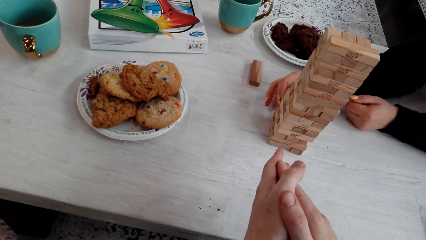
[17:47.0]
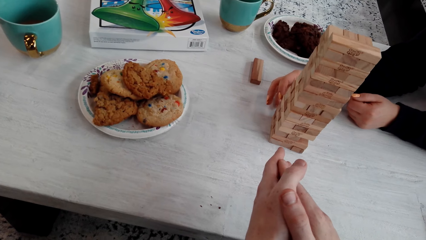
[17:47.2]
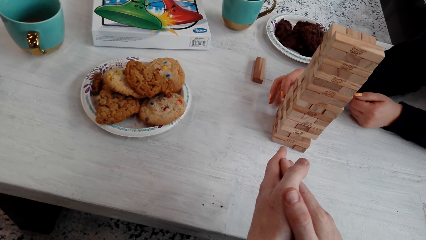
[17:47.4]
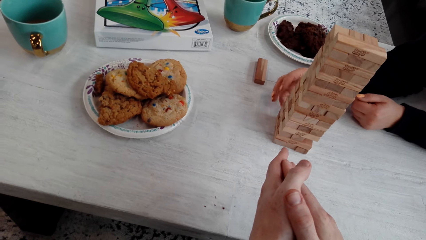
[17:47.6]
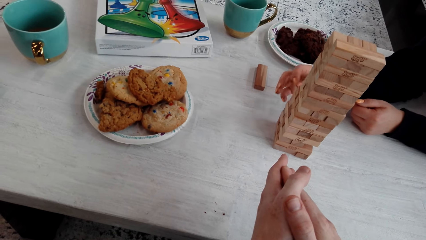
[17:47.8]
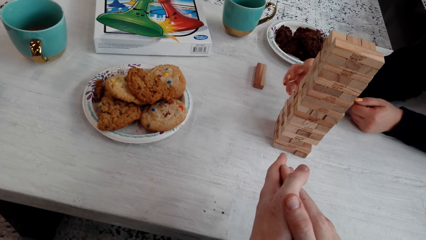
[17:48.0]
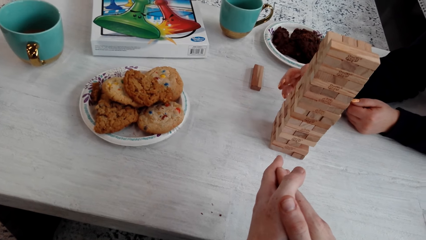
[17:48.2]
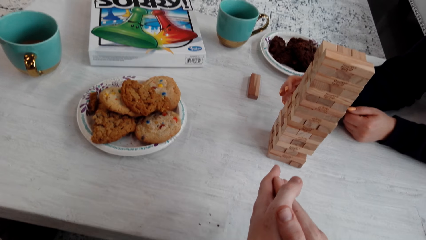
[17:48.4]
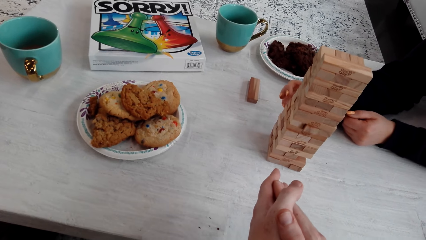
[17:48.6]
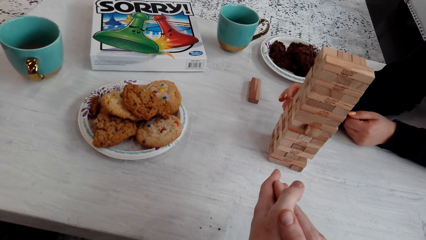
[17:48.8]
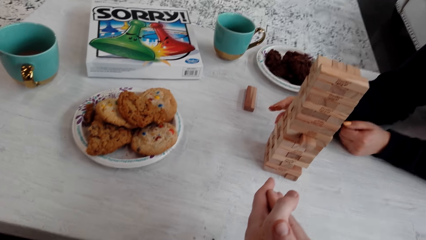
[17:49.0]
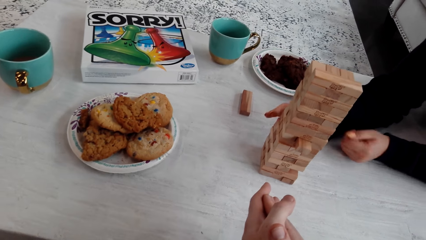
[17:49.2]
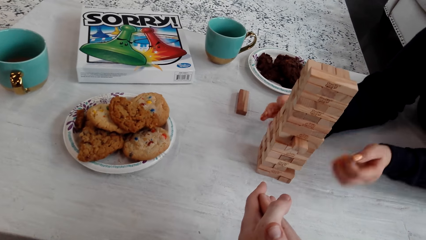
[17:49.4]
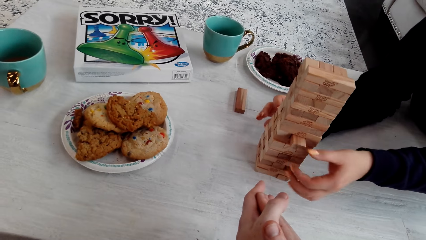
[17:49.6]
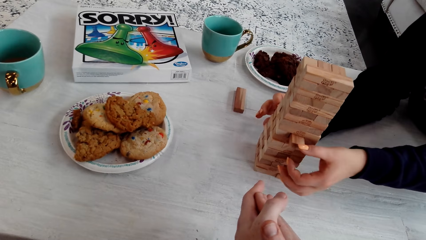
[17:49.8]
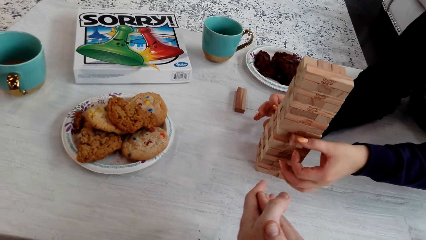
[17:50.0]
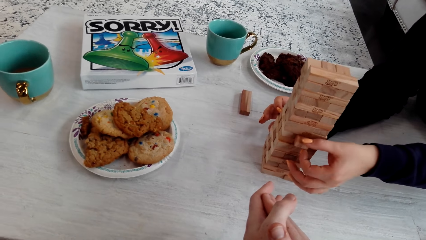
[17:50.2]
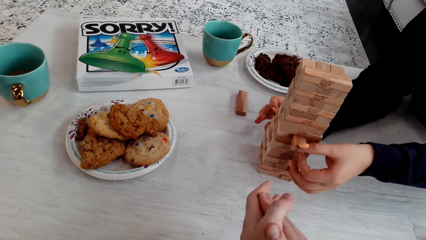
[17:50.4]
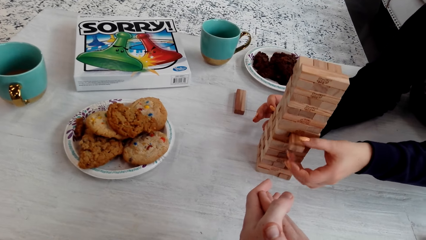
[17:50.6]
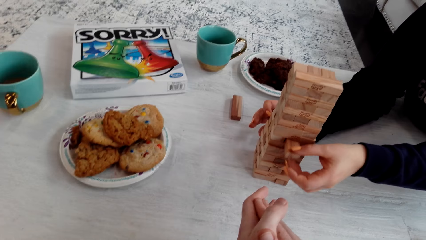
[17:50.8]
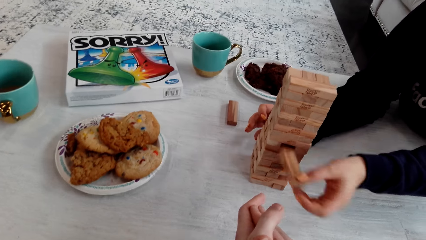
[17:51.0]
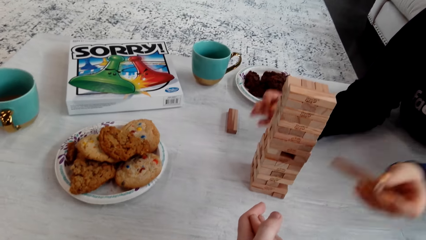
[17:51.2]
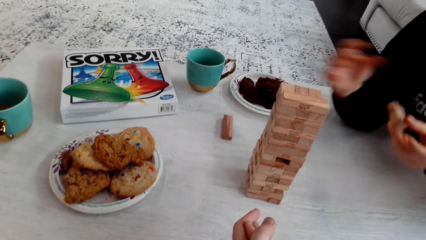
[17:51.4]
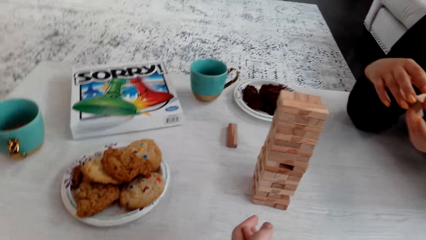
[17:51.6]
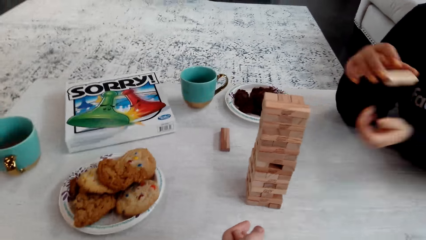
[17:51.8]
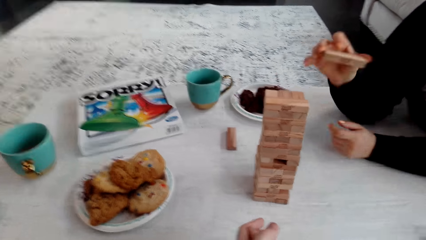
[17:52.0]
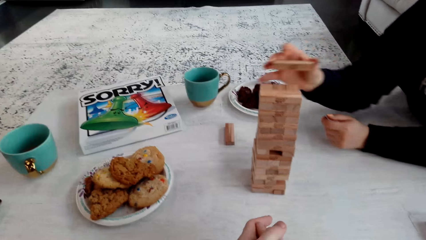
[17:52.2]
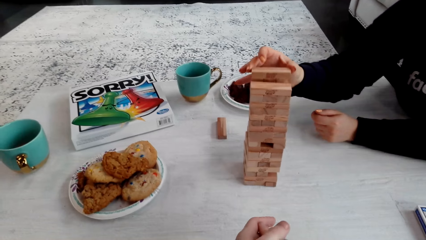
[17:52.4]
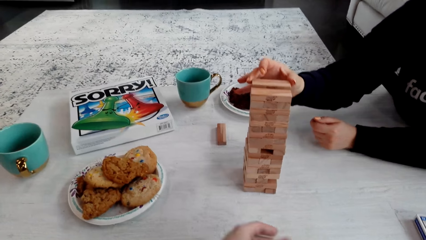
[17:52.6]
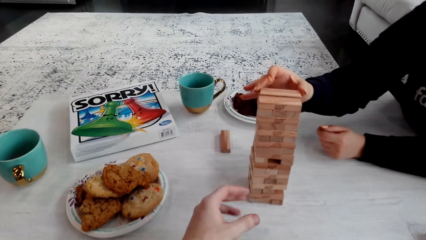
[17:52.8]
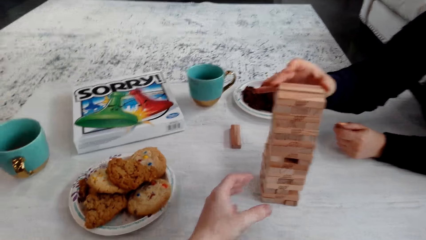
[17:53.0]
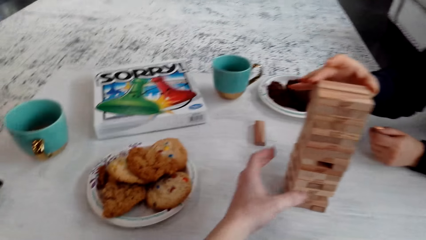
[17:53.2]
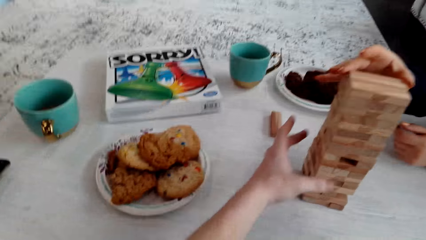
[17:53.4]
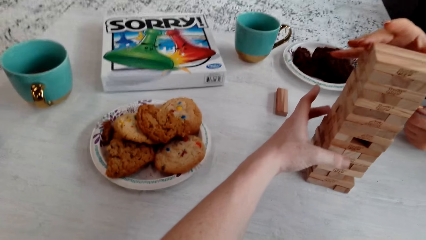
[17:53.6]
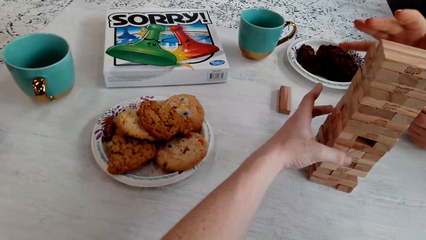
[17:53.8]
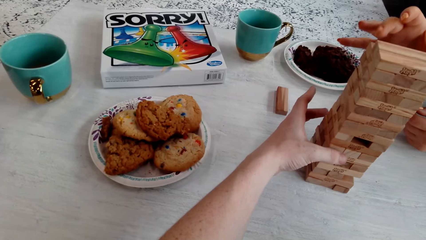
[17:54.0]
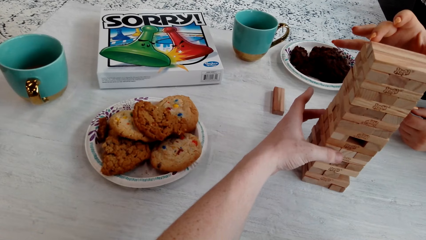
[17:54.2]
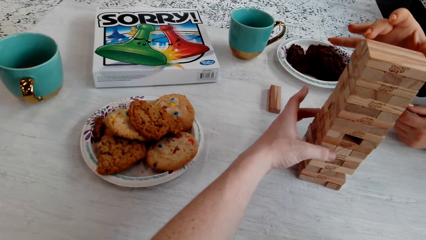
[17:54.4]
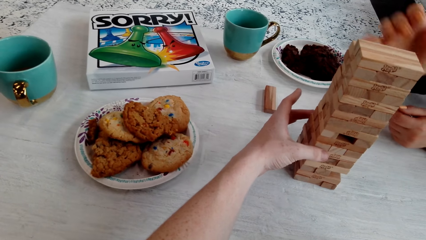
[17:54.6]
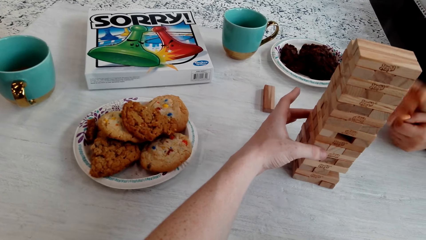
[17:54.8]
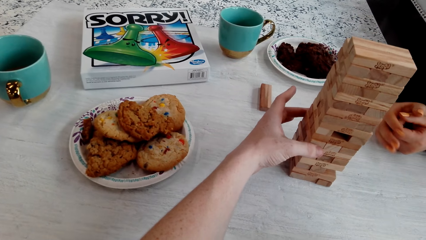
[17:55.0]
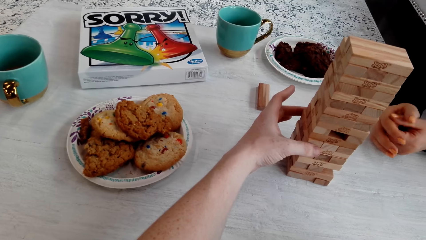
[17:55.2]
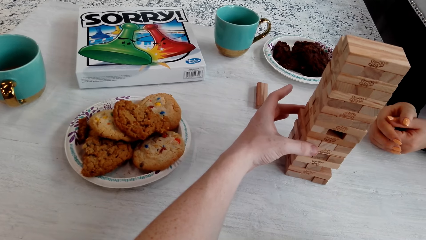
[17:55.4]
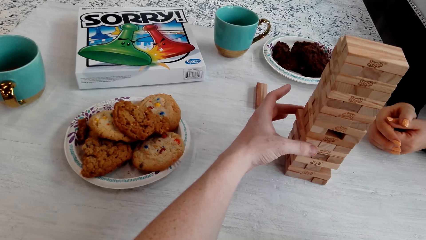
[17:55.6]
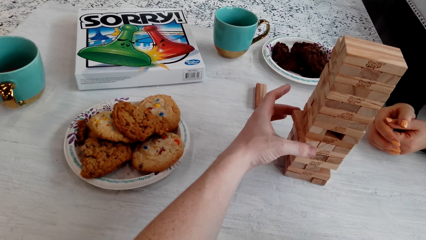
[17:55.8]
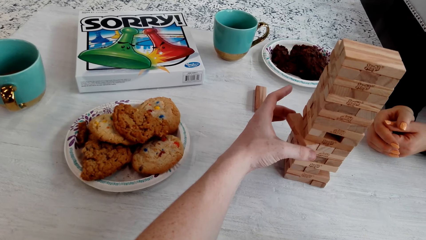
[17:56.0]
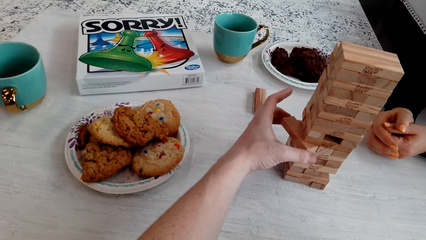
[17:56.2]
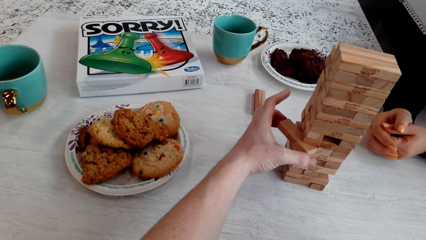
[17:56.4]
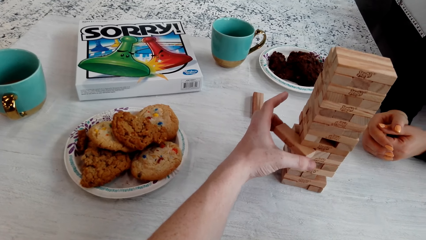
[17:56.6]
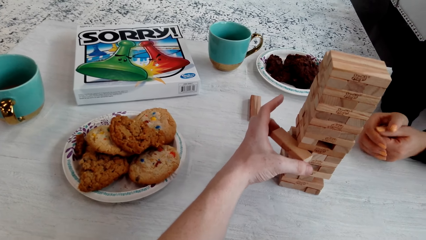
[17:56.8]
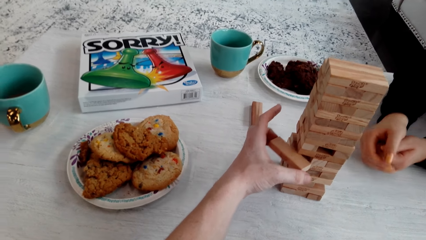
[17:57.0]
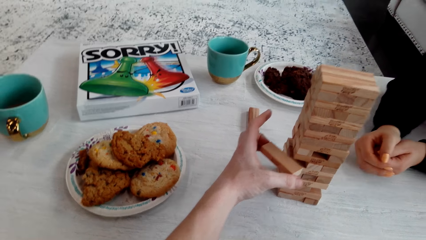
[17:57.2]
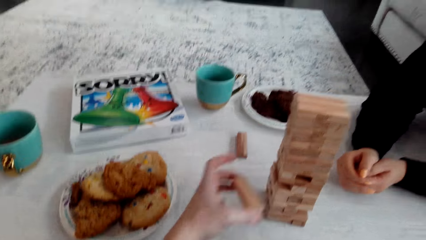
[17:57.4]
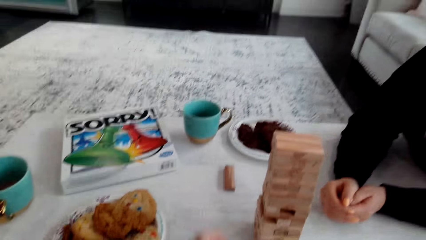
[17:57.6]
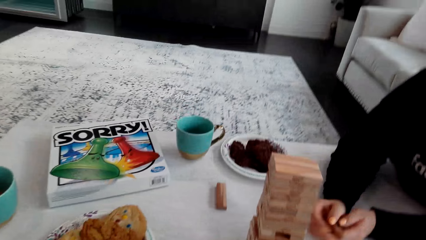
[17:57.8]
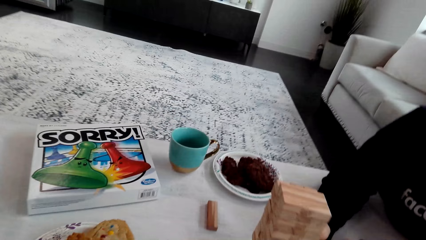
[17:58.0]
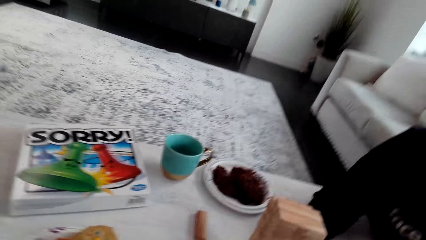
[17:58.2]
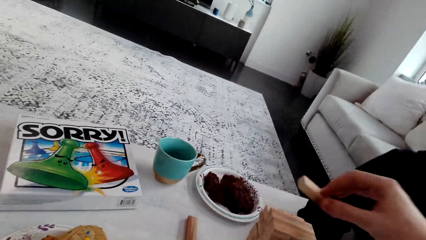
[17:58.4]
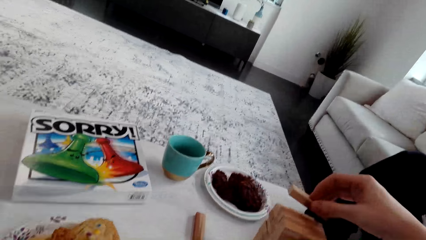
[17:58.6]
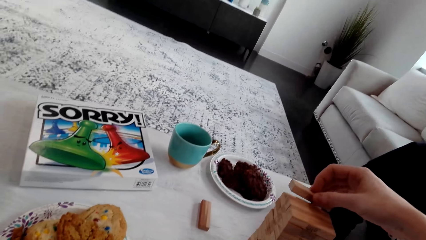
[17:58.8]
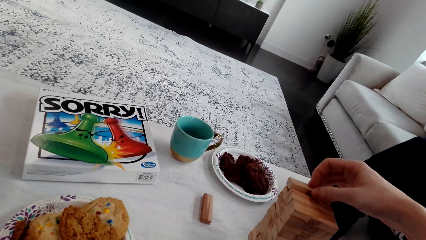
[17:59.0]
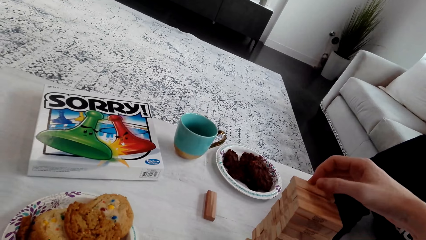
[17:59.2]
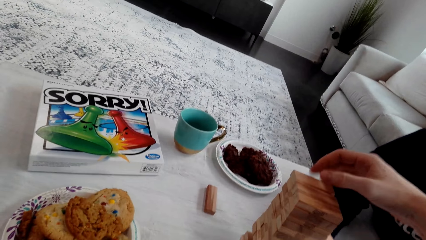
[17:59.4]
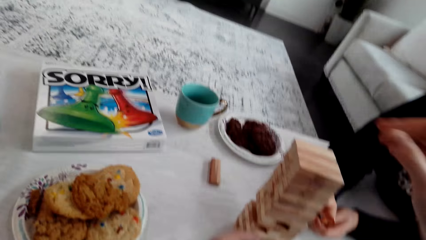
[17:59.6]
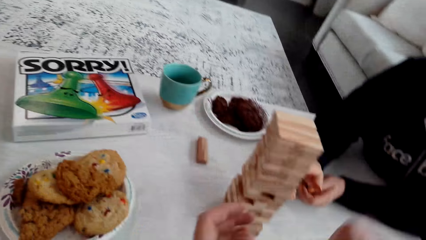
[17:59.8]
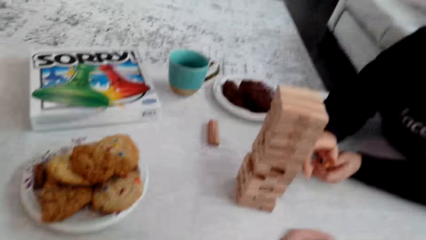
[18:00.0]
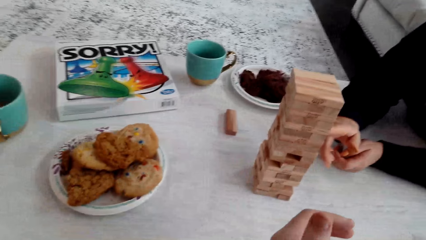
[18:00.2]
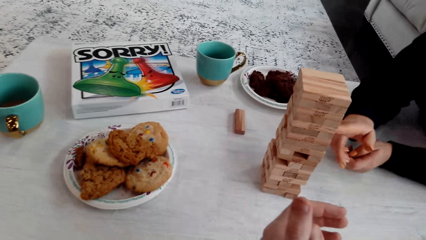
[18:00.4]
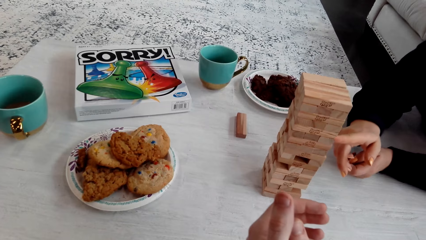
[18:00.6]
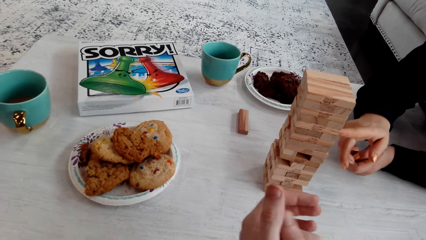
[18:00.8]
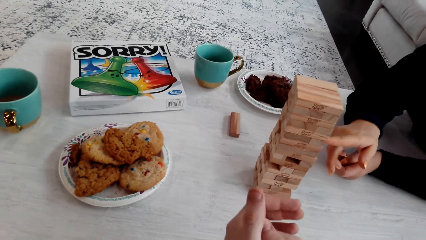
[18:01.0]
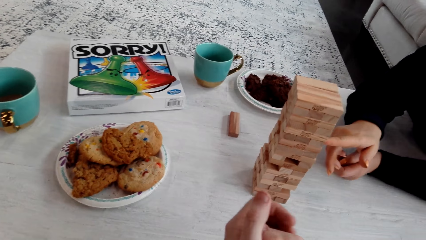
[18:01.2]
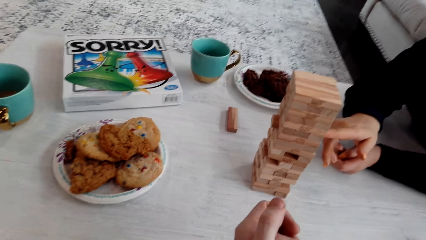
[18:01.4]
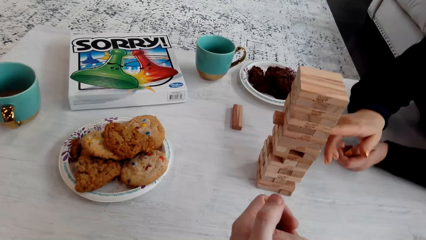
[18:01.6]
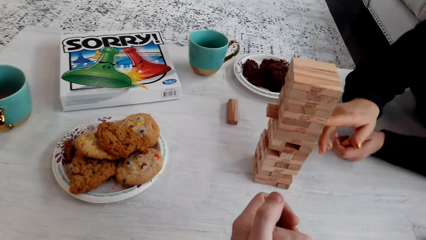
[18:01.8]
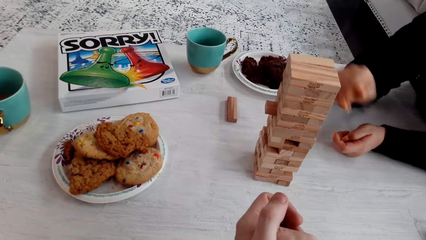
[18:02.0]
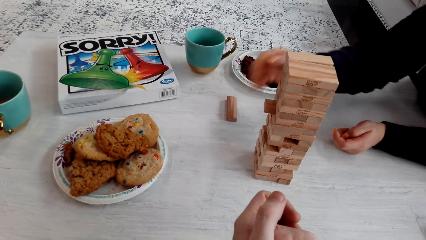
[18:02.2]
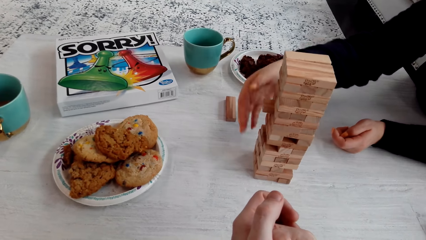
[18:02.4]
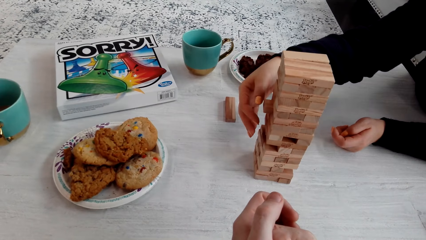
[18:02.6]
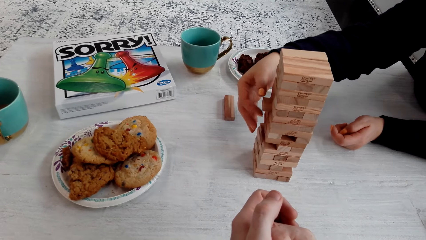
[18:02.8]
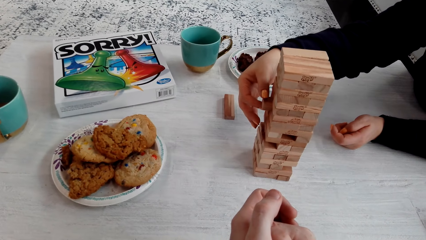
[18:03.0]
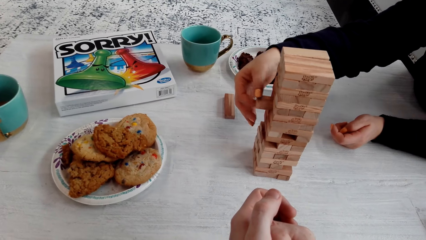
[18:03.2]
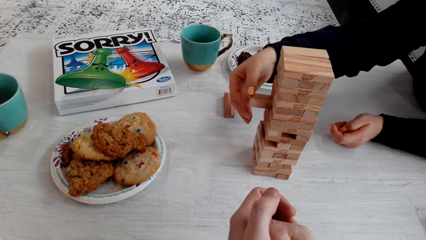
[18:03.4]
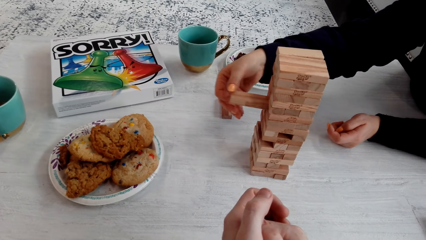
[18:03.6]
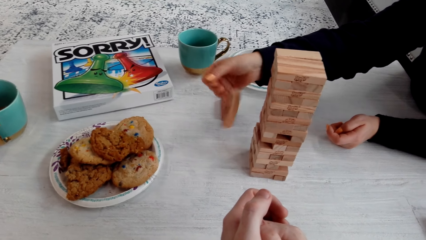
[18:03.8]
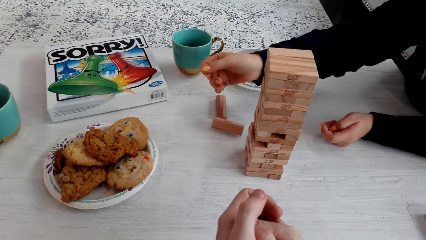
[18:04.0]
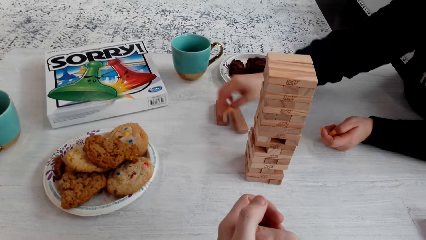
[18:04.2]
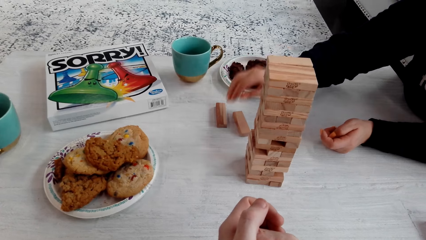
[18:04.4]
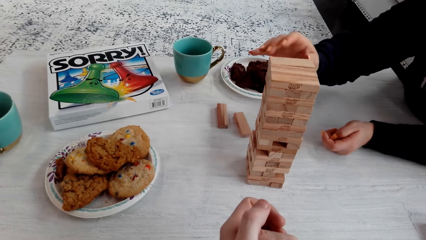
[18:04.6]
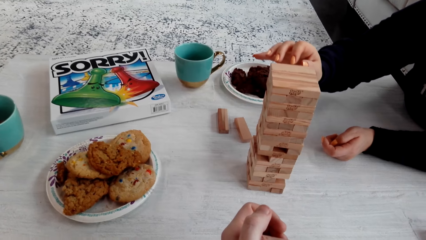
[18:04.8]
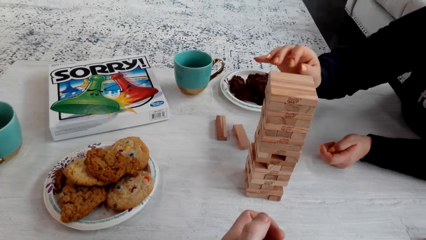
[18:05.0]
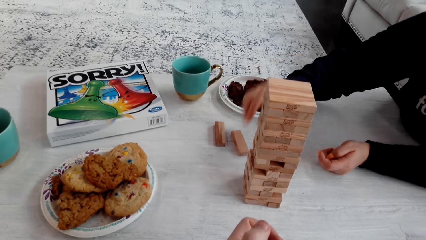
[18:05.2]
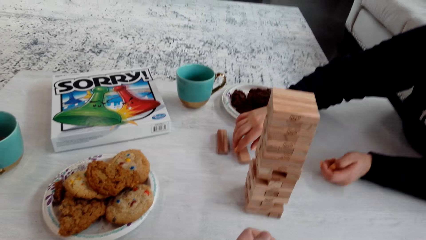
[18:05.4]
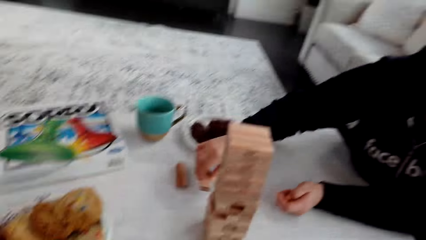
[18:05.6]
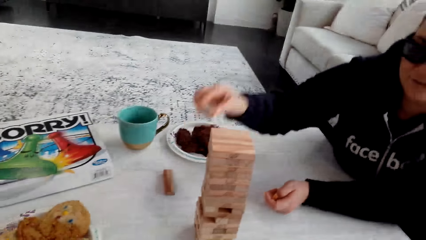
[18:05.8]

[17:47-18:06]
A woman pushes the wooden jenga piece with the right hand finger. The woman removes the wooden jenga piece with the left hand and puts the jenga wooden piece on the top of the jenga with the right hand. The camera wearer removes the wooden jenga piece from the blocks with the left hand. They talk to the woman. They put the jenga wooden piece on the top of the jenga with the right hand. The woman pushes the wooden jenga piece with the right hand finger and removes the wooden jenga piece from the block with the right hand.
